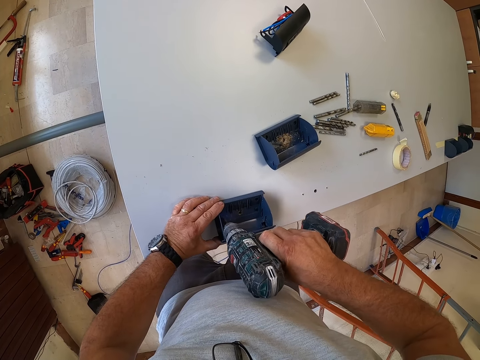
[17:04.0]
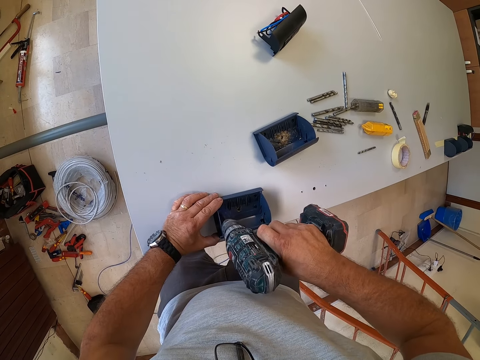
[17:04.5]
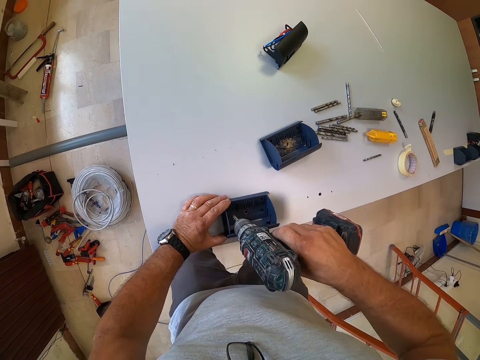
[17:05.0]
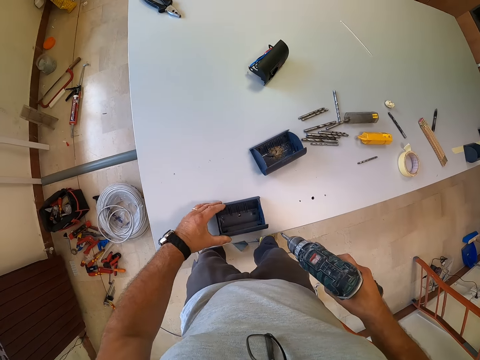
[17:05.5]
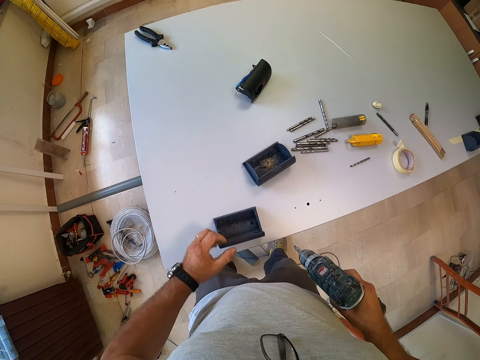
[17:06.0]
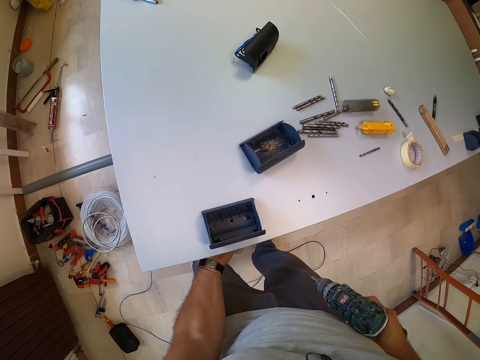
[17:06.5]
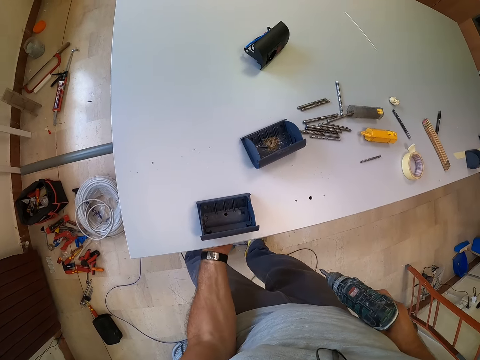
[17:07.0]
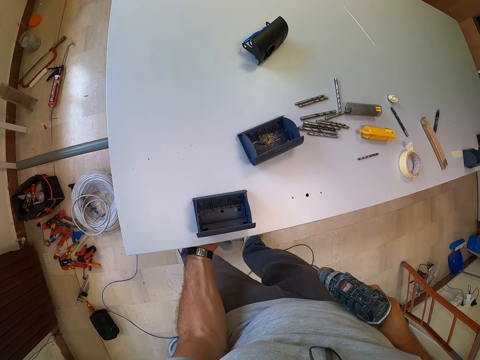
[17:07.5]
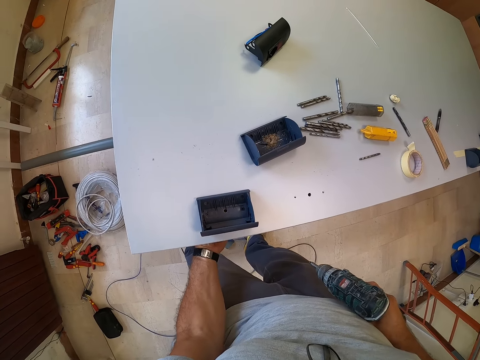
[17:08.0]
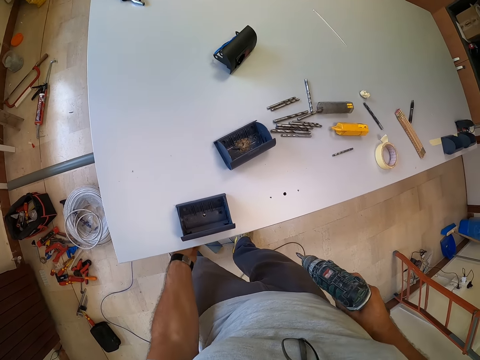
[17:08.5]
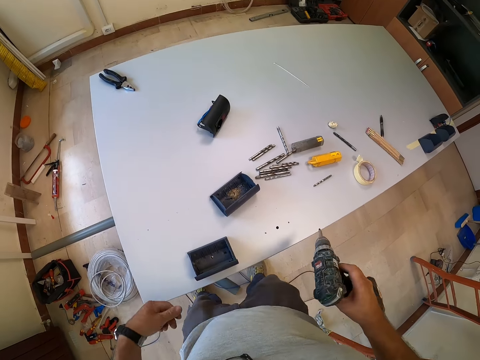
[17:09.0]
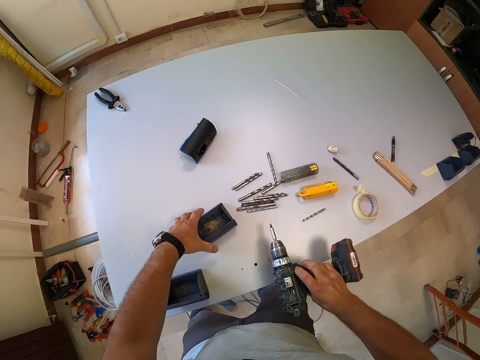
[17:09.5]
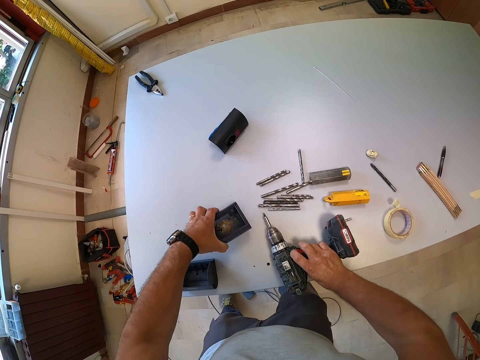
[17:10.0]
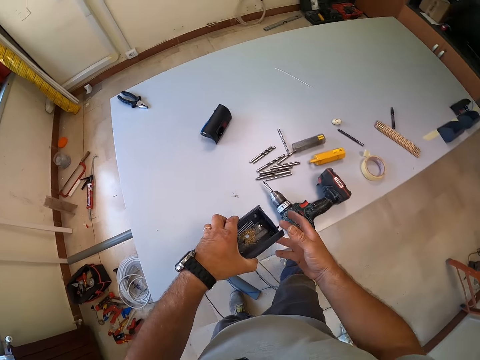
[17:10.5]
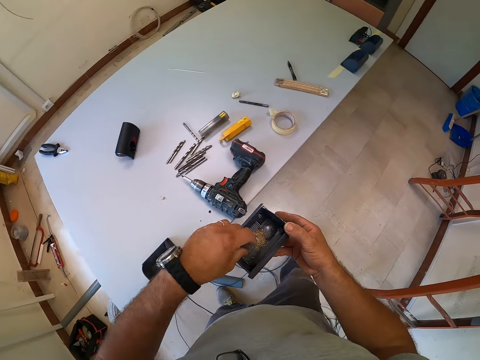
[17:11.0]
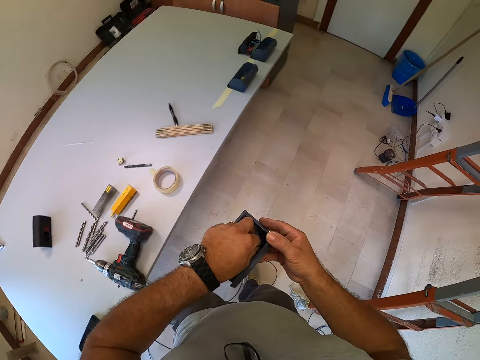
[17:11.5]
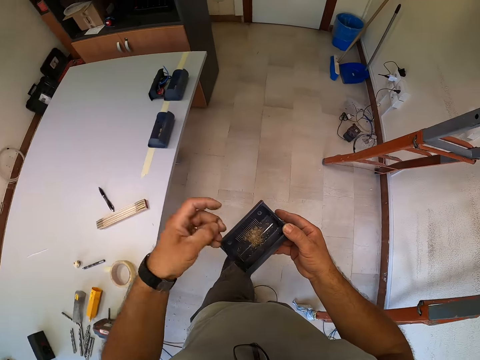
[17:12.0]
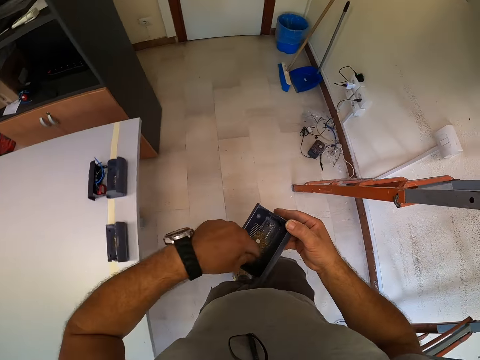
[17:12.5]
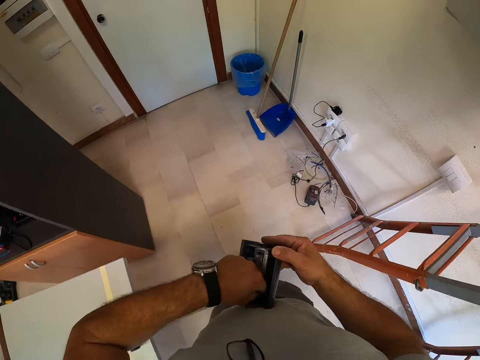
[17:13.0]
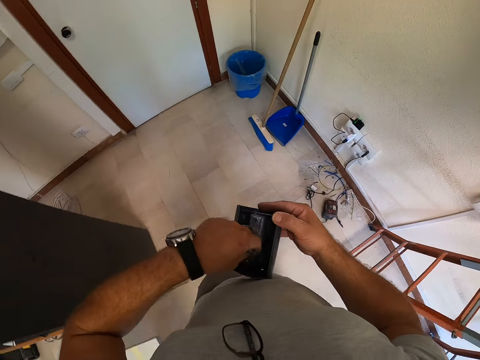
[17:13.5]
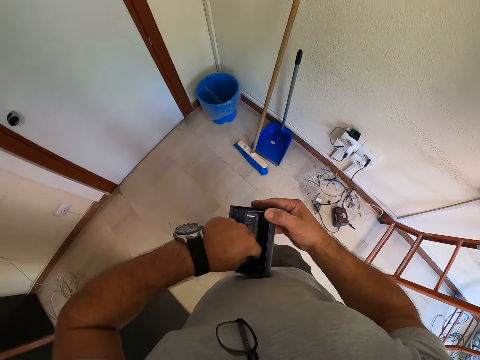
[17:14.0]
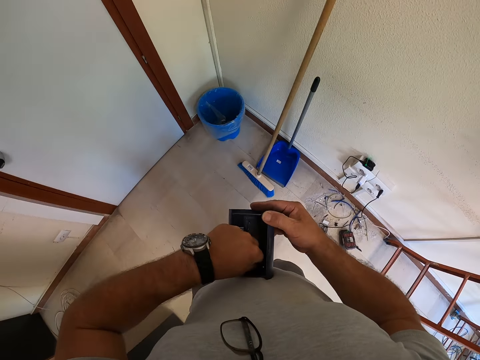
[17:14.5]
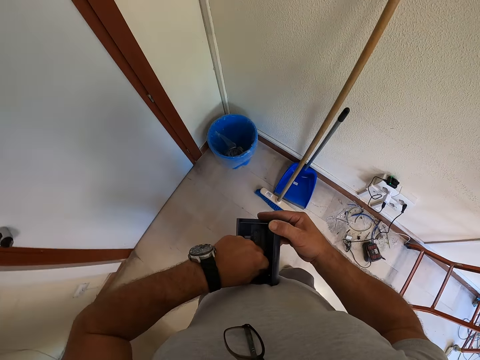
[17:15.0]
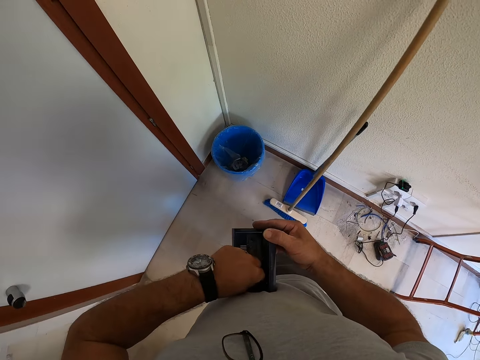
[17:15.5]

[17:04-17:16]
The camera wearer checks the firmness of the plastic box. He removes the drilling machine or cordless driver. He puts his left hand under the table. He picks up another plastic box from the table with his left hand. He drops the cordless driver on the table with his right hand. He walks towards the bin with the plastic box in his hand. He removes the bolt from the plastic box.

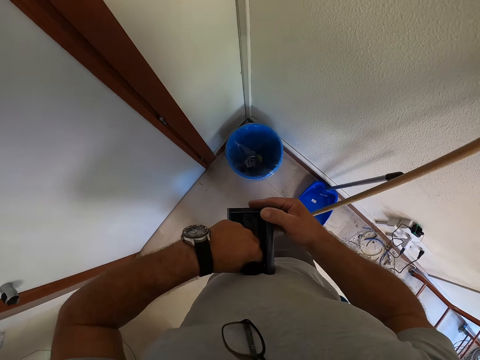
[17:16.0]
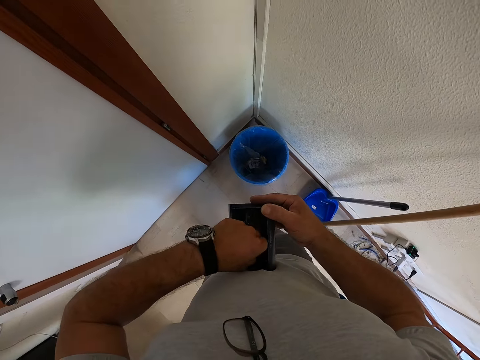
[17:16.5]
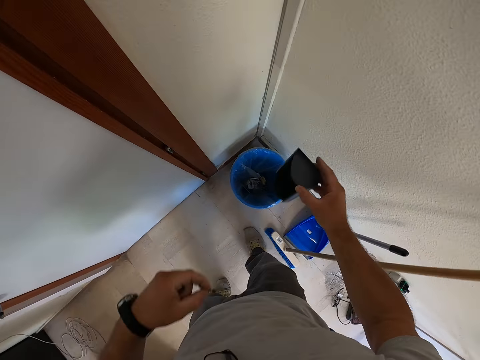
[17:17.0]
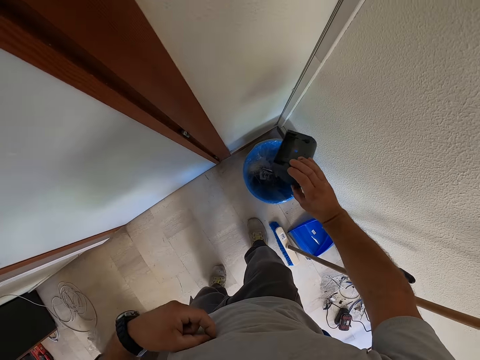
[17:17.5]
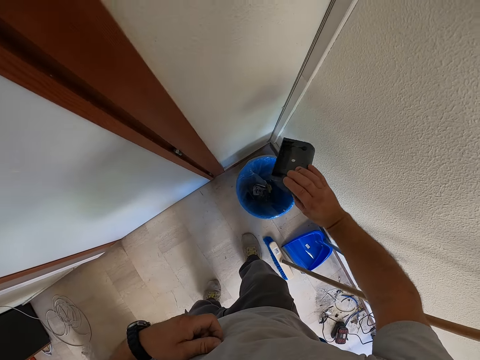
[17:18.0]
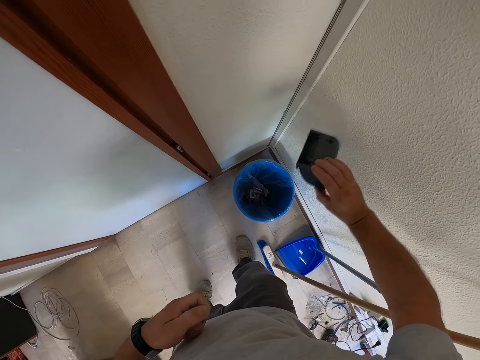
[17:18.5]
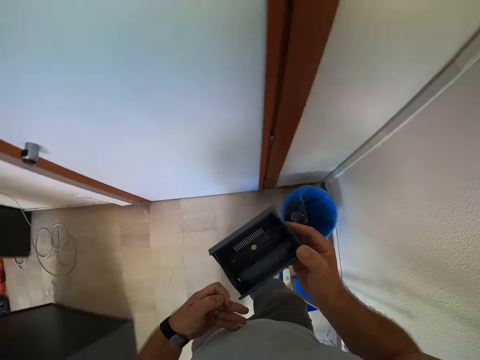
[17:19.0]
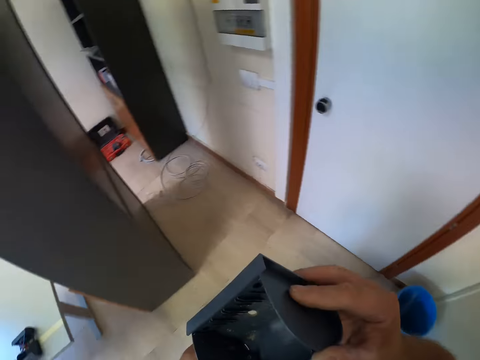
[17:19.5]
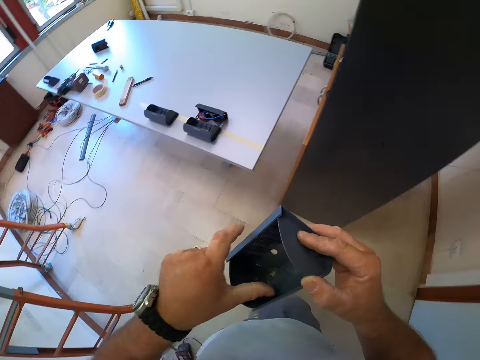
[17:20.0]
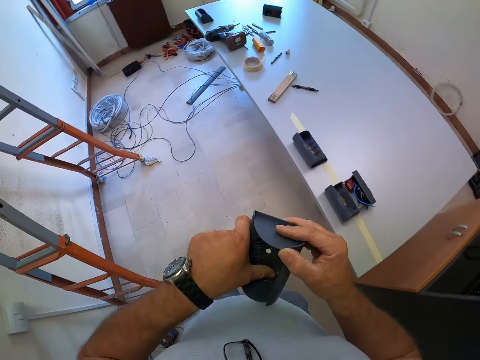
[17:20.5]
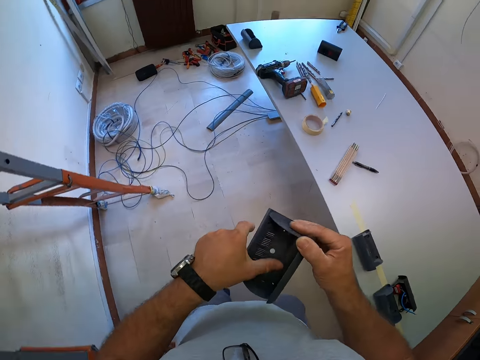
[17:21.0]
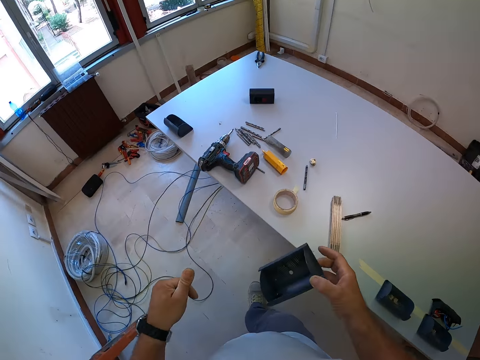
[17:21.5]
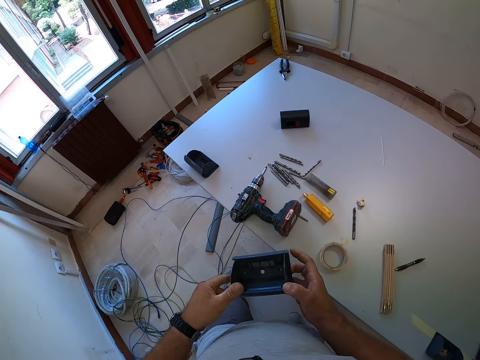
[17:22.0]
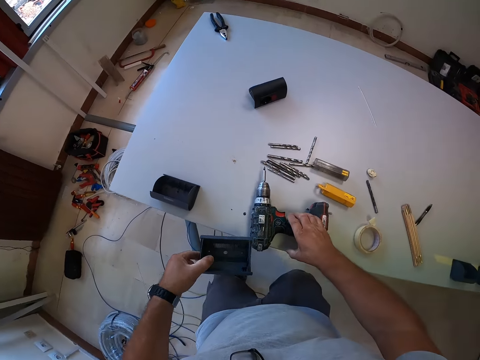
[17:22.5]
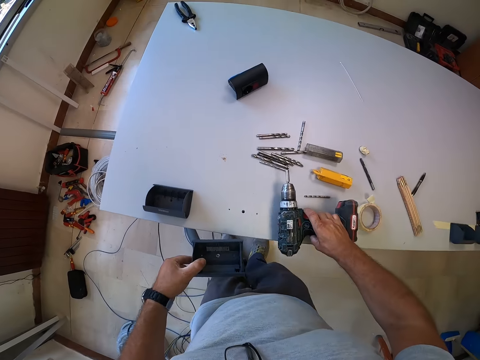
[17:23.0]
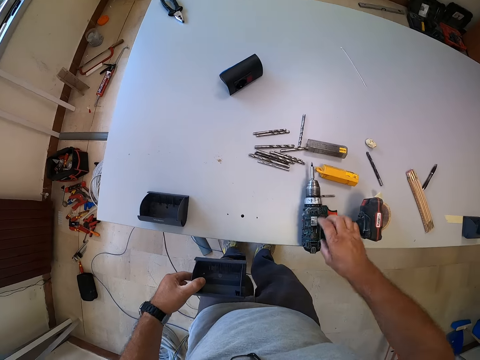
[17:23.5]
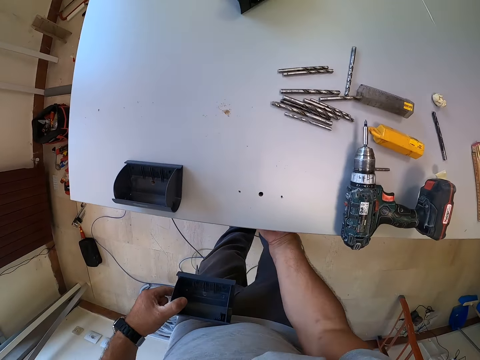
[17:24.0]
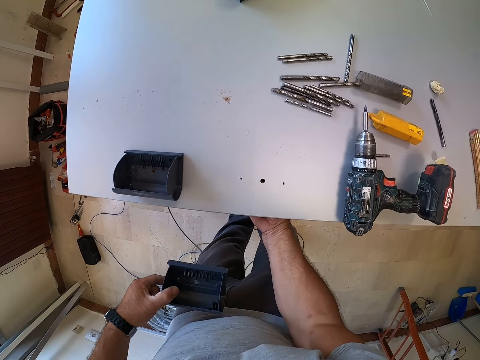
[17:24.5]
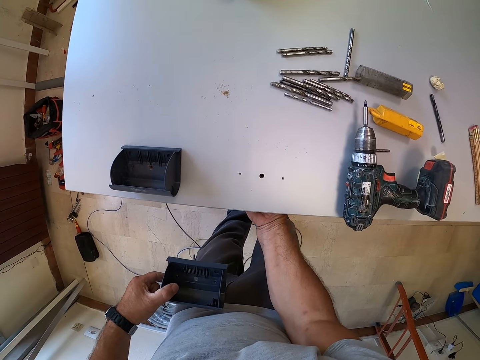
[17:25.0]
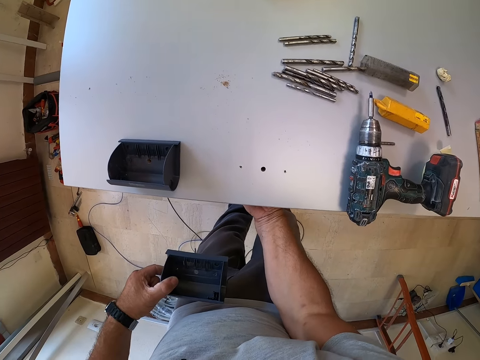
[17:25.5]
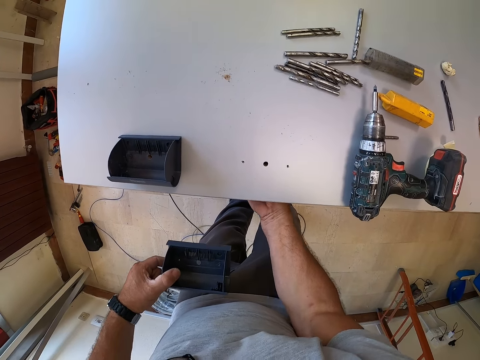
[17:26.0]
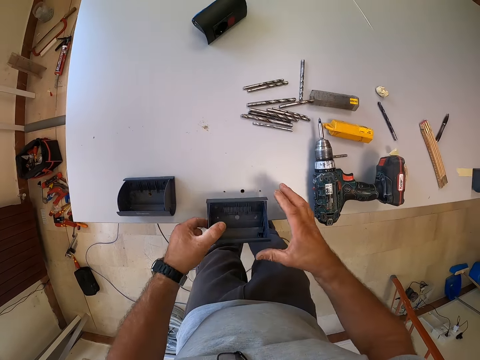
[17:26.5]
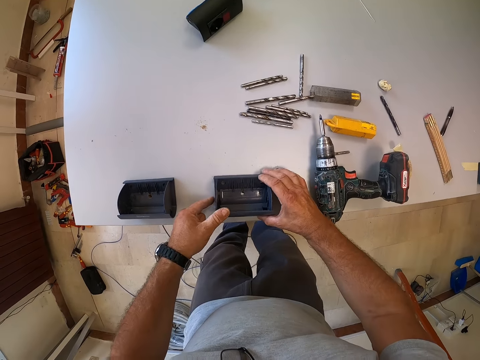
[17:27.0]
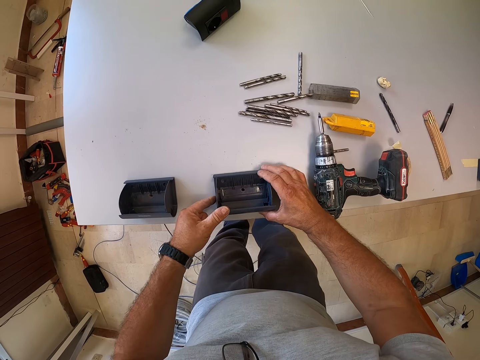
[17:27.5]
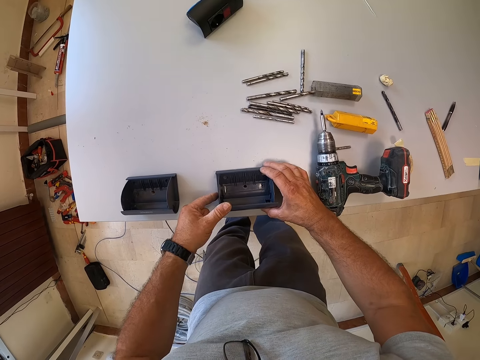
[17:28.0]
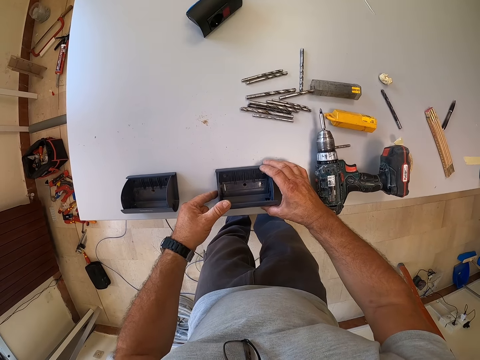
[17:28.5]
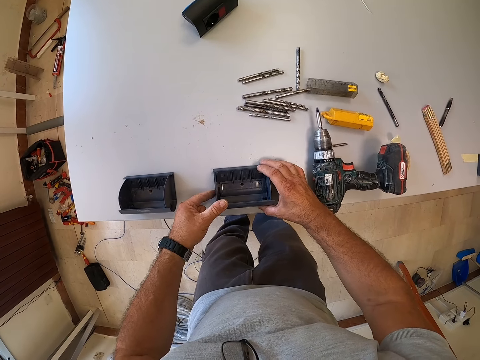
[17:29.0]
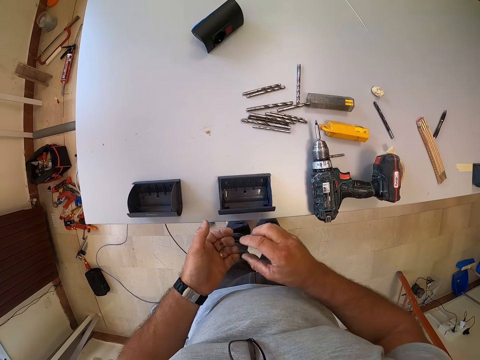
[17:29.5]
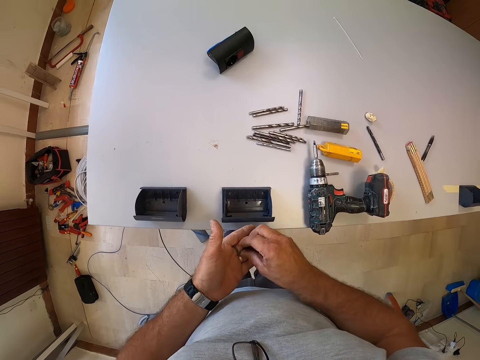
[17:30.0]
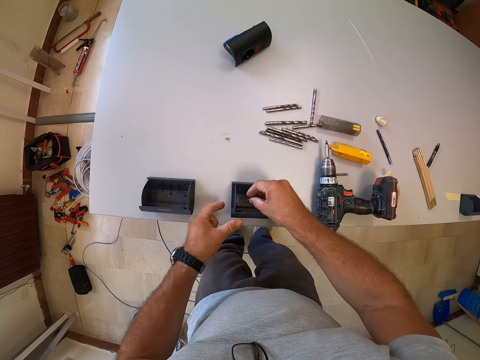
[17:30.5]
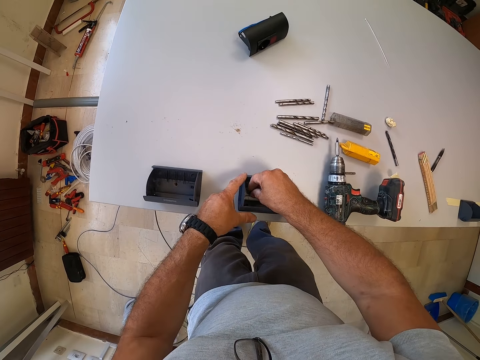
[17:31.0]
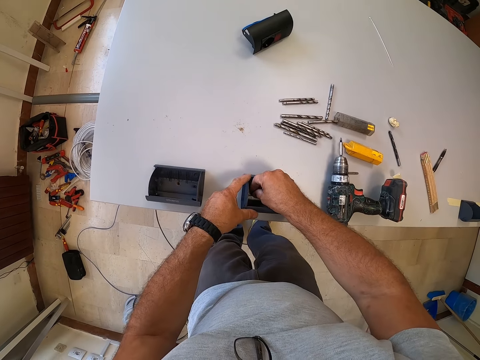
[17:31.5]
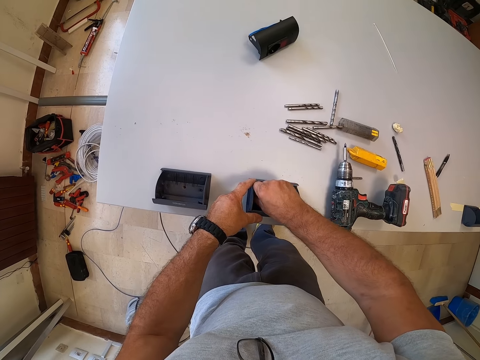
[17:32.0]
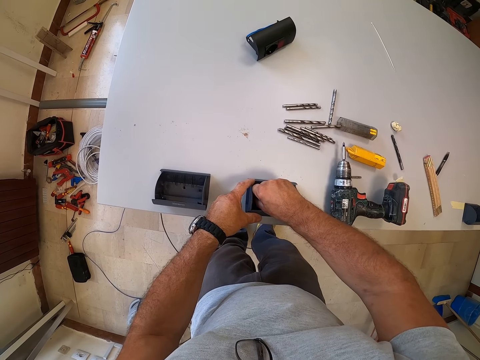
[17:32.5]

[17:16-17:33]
The camera wearer pours the dirt from the plastic box into the trash bin. He hits the plastic box on the wall. He turns in the other direction away from the bin. He walks towards the table. He moves the cordless driver or drilling machine on the table with his right hand. He holds the drilling machine. He puts his right hand under the table. He places the plastic box on the table. He puts a bolt inside the plastic box.
